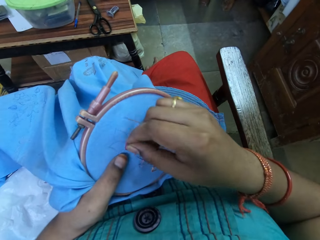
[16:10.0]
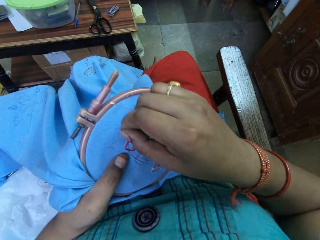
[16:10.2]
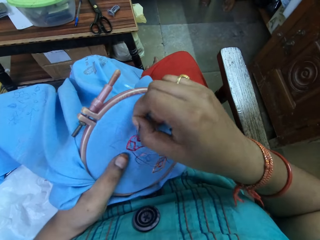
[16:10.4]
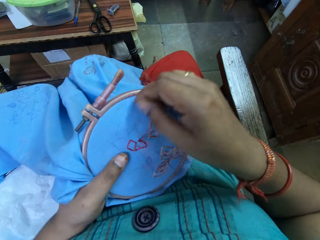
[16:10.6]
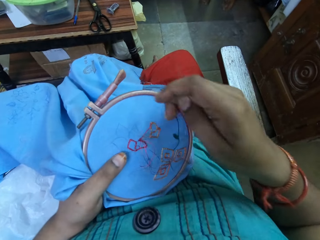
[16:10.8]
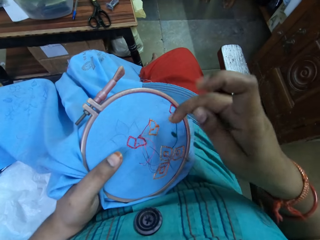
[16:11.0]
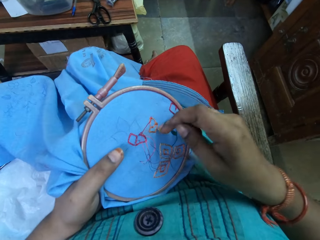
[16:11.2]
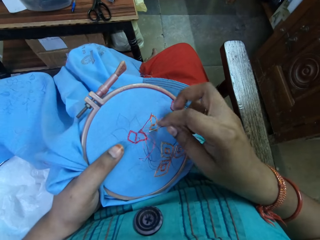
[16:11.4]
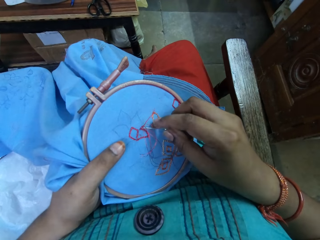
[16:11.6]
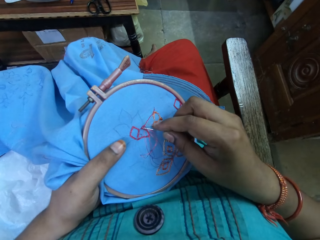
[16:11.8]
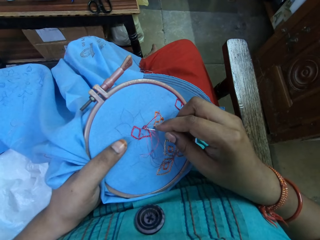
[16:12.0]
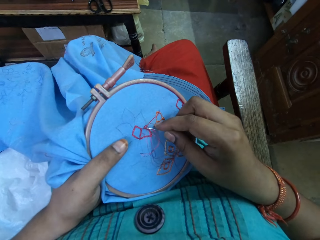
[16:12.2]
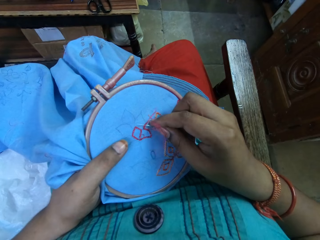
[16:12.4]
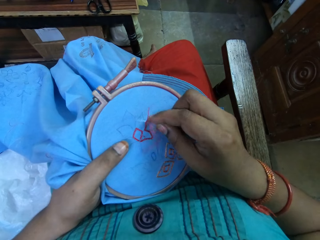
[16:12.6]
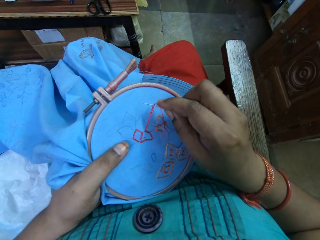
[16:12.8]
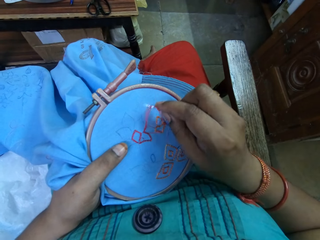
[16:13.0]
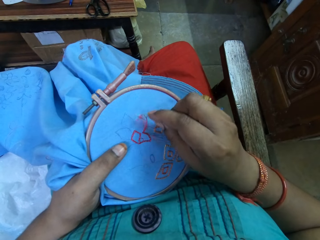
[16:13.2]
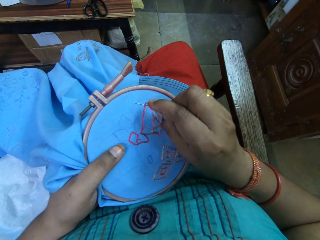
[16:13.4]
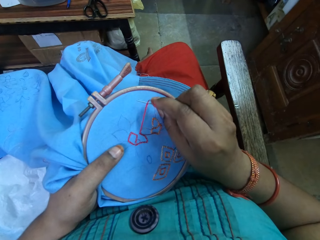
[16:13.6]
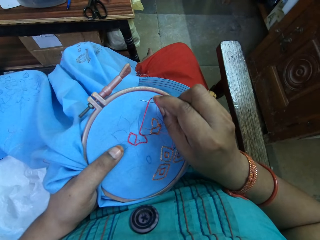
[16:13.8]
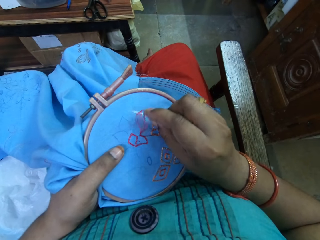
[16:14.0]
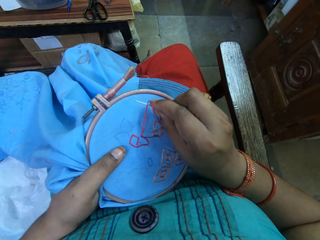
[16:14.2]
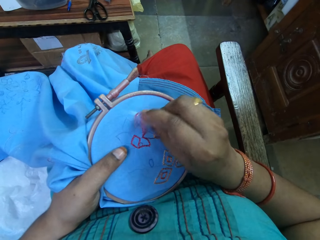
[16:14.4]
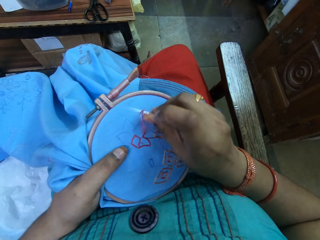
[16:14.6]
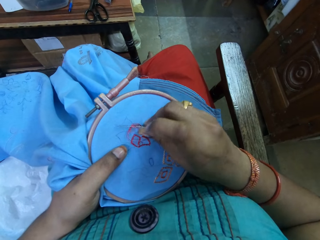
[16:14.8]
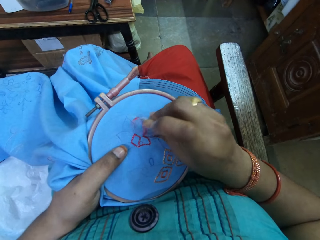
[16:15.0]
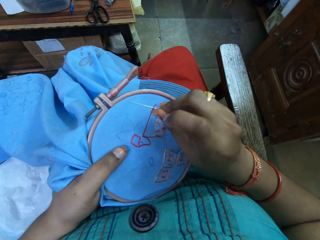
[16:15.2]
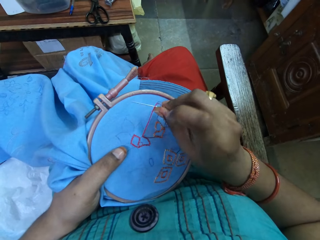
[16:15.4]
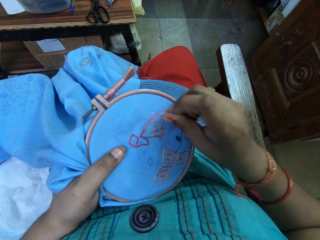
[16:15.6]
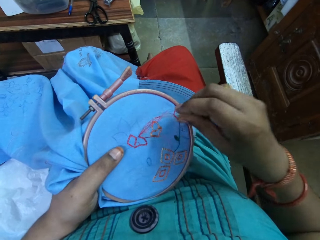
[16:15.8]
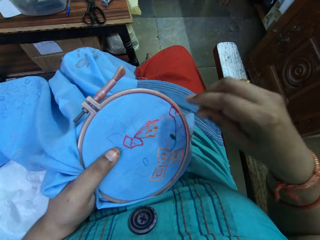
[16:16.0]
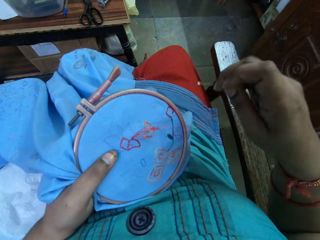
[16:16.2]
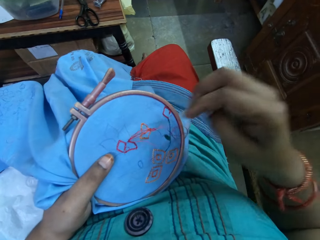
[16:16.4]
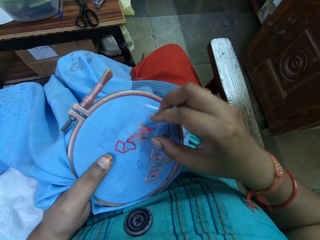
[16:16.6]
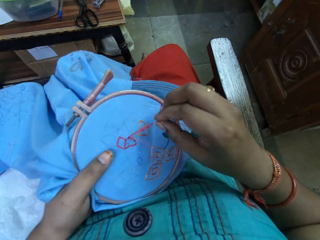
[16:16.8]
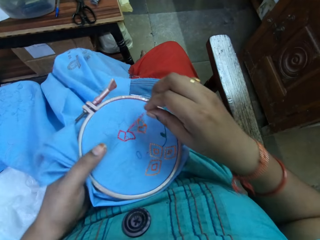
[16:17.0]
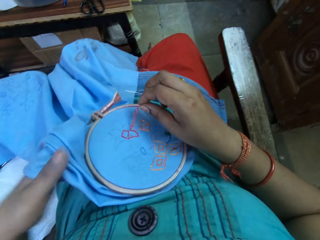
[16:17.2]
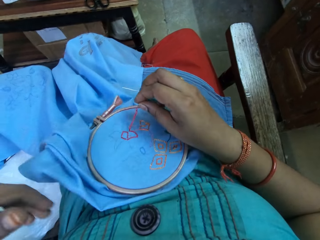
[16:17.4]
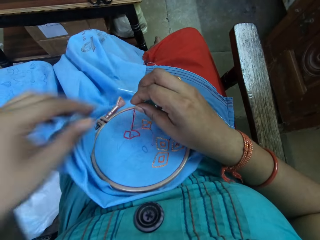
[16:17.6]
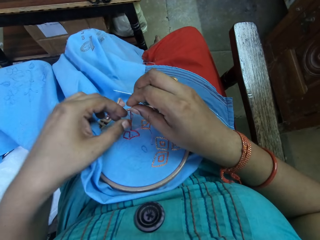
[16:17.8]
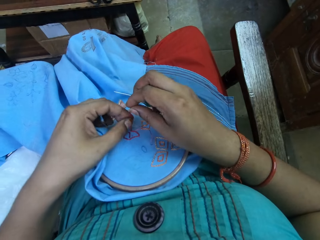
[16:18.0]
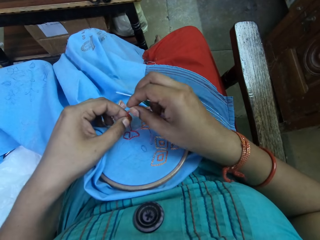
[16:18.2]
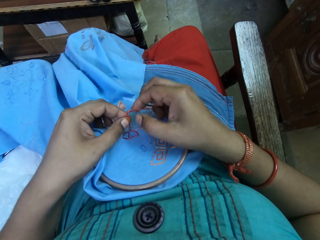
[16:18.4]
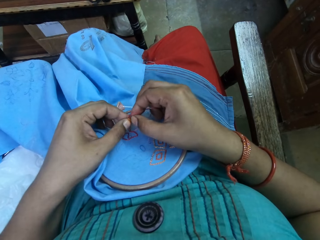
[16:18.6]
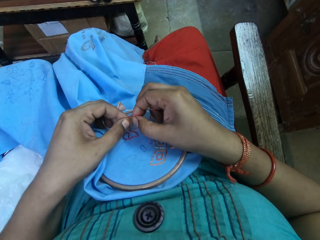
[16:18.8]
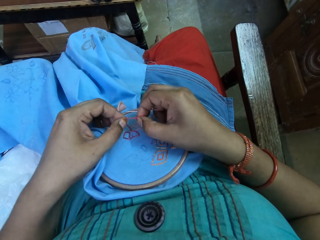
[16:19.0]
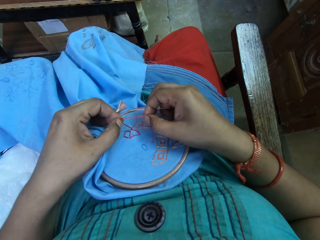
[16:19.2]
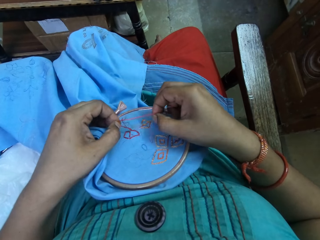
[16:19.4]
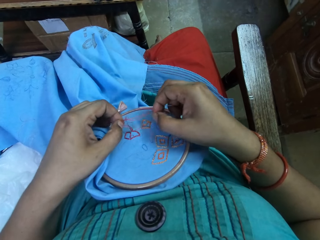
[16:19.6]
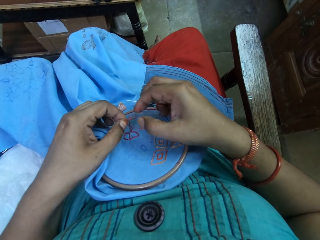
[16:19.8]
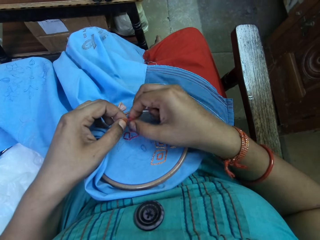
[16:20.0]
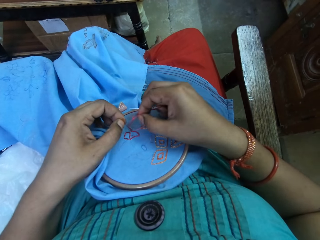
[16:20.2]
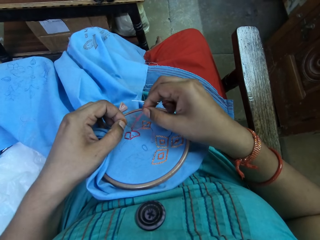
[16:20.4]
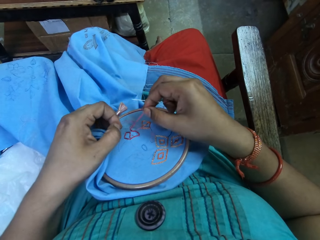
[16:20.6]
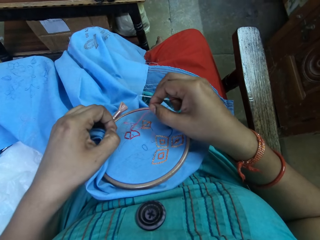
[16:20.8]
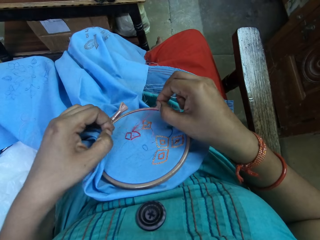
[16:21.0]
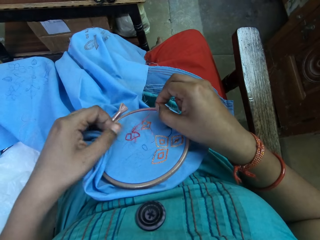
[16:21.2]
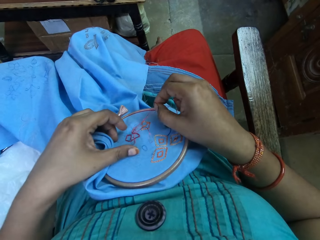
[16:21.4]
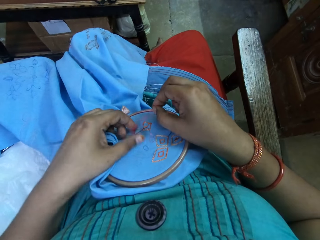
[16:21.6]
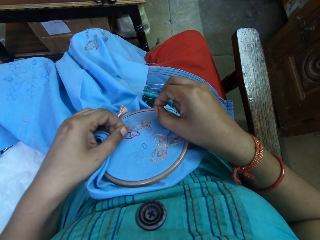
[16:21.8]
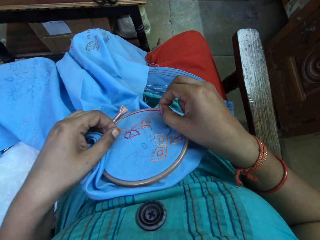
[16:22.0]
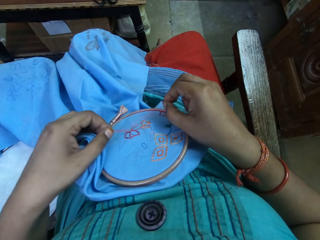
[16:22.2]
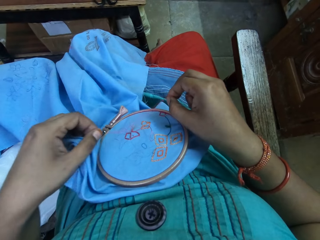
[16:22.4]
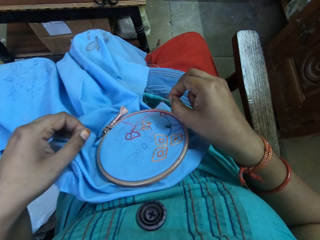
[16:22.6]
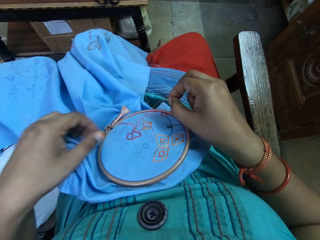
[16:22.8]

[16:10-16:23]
The camera wearer untangles a thread. She untangles the thread with the needle. She puts the cloth on her lap. She unties the thread. She untangles the thread.

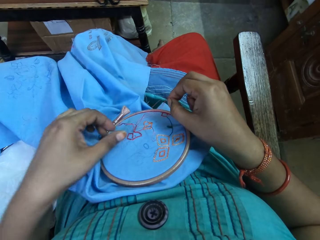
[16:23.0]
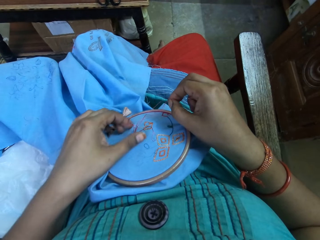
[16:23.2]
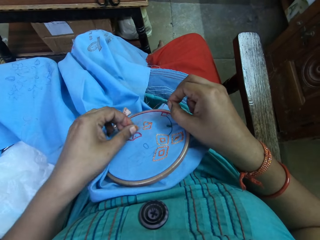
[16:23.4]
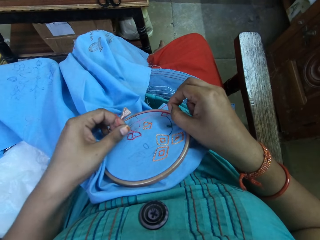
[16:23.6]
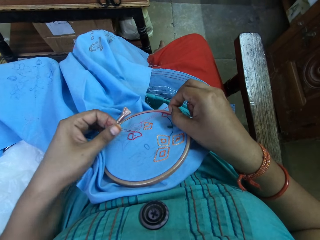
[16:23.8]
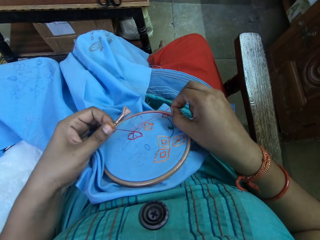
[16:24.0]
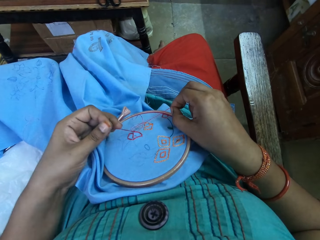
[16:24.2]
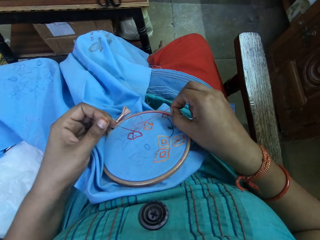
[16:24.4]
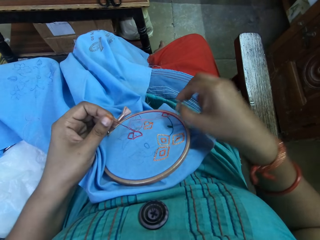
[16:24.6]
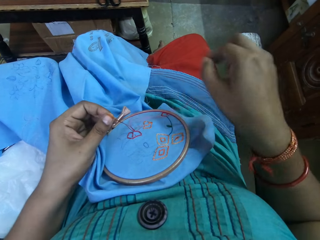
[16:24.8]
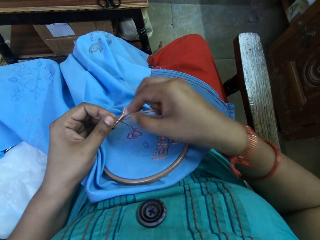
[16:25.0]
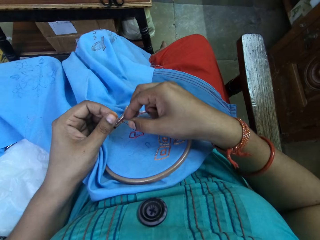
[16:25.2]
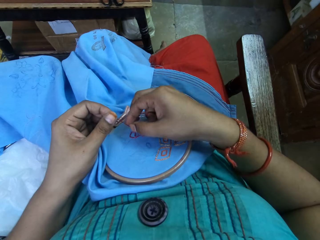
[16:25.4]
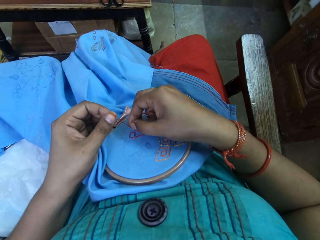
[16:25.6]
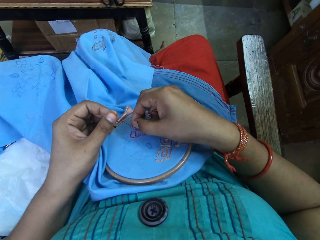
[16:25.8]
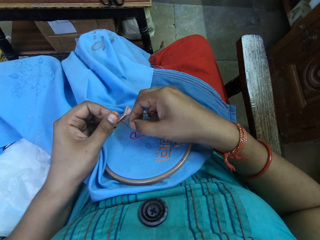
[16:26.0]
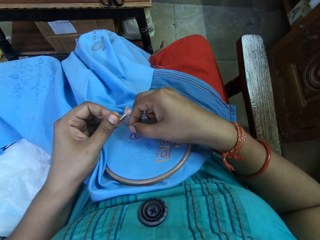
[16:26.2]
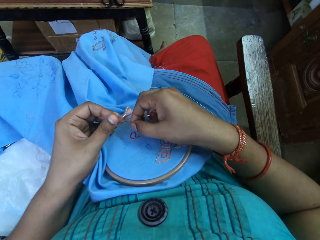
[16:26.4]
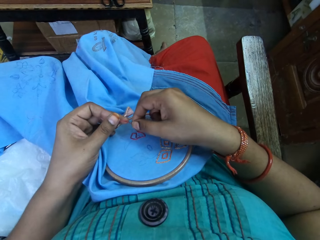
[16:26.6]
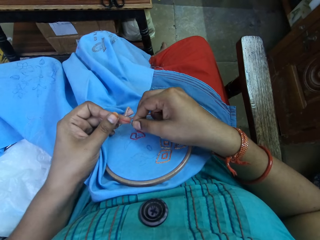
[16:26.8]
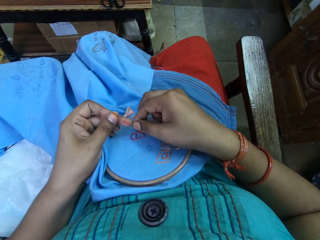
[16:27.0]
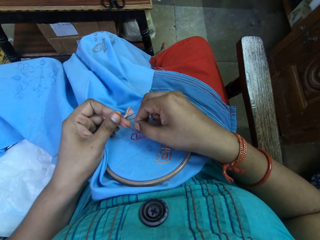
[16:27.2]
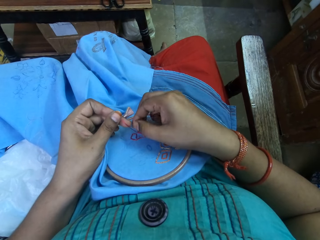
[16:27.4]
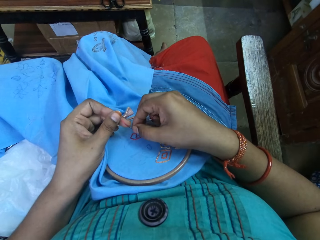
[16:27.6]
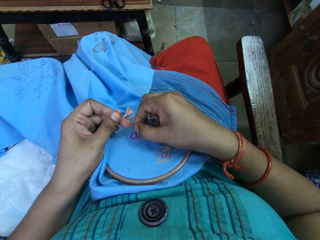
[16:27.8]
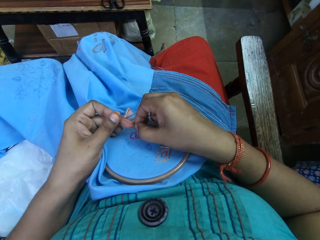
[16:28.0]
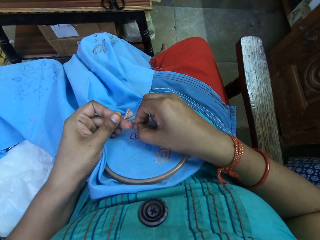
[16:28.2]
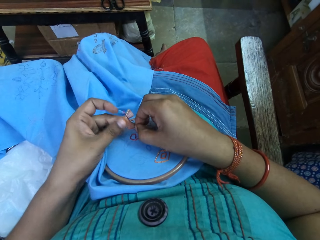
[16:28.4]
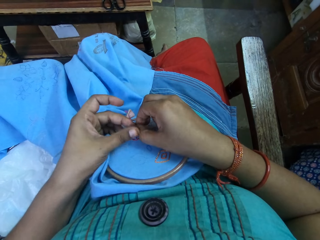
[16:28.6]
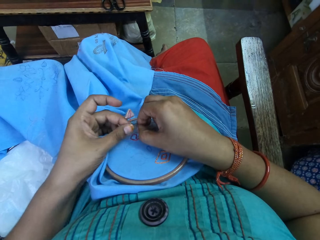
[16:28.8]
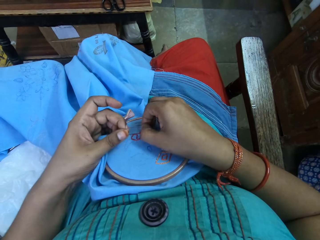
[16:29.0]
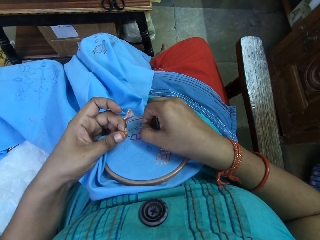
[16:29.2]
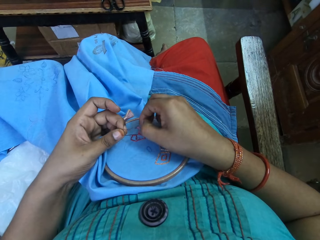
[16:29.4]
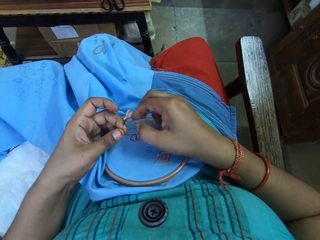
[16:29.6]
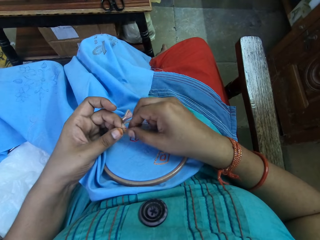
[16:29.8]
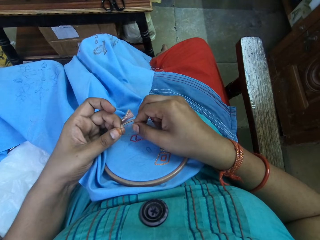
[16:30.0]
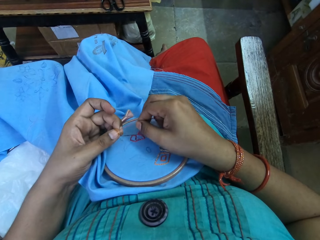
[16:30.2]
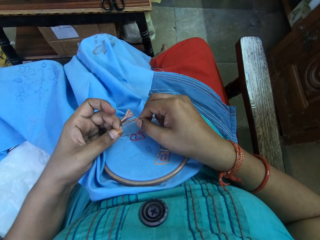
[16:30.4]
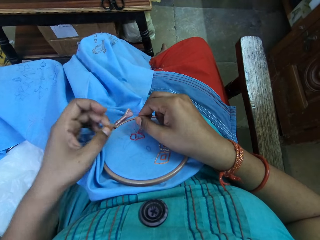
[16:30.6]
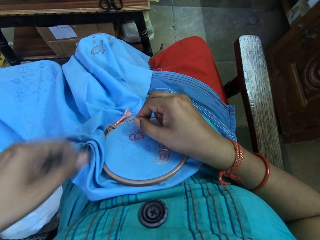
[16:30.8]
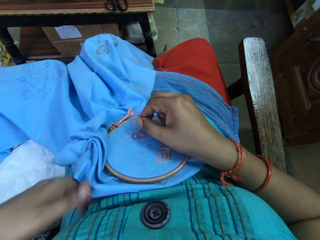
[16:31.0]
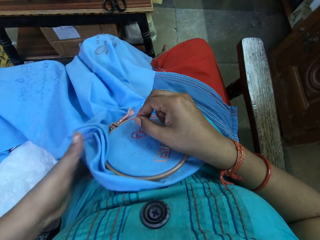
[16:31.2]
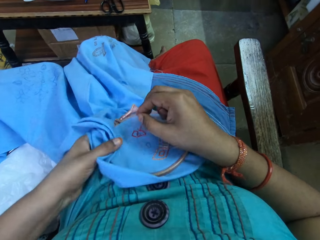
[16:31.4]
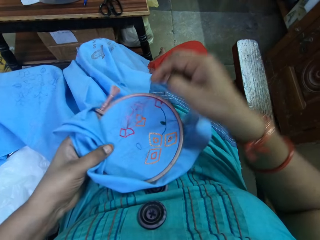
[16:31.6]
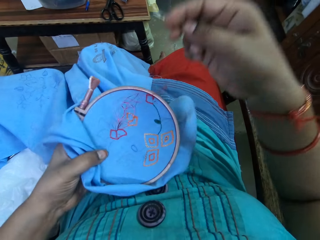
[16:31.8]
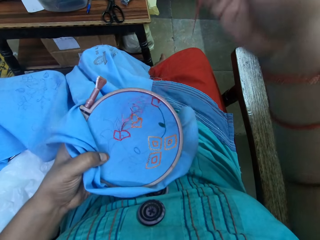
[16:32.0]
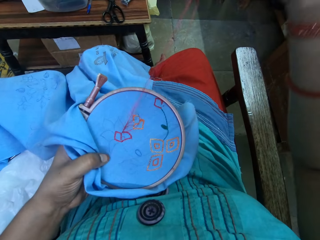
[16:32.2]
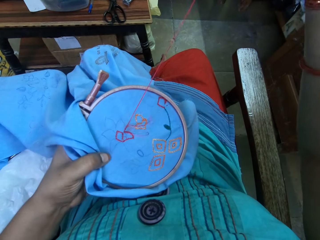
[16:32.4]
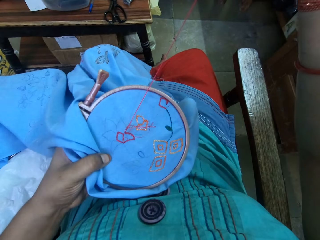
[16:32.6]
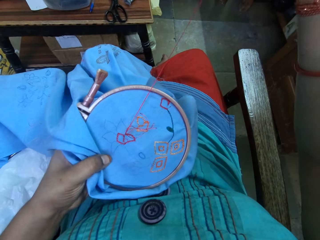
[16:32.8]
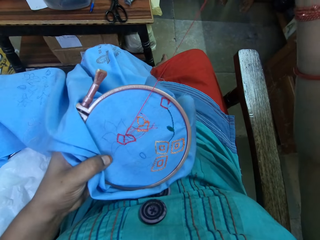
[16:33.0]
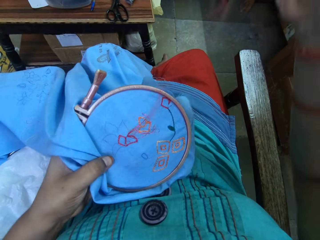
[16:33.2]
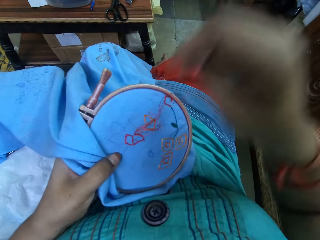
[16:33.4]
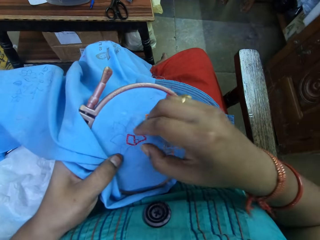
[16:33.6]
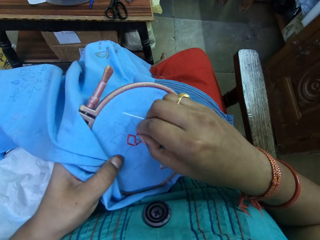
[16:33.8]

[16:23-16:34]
The camera wearer picks up the cloth on her lap. She pulls a thread.
